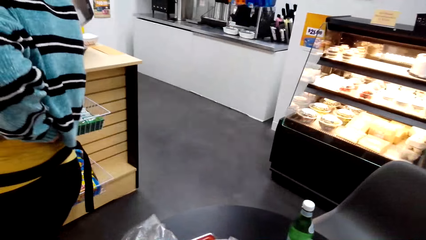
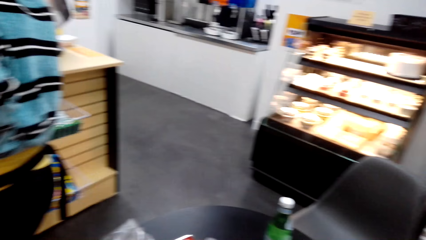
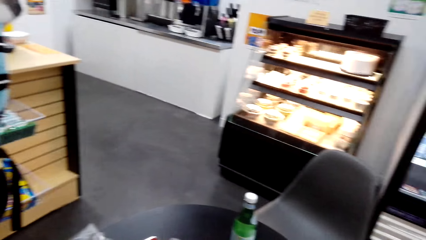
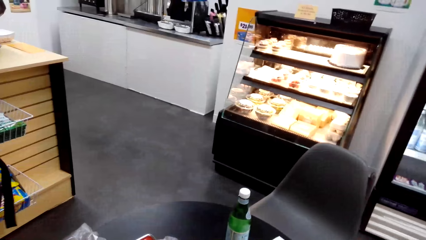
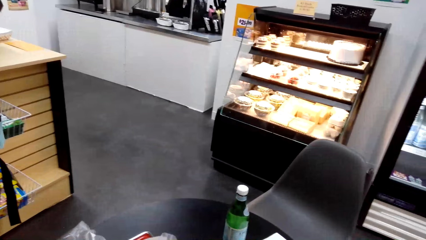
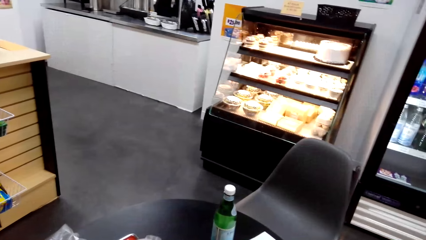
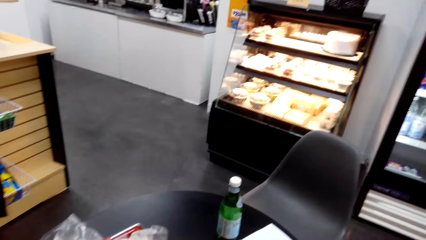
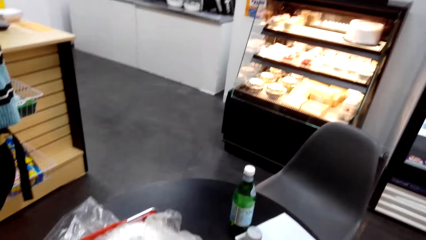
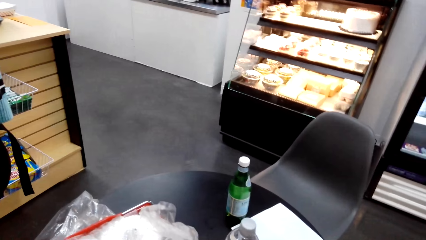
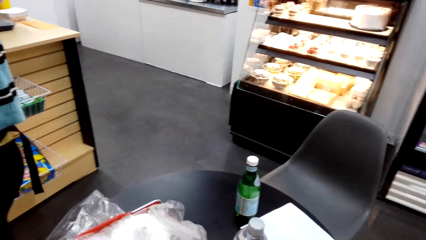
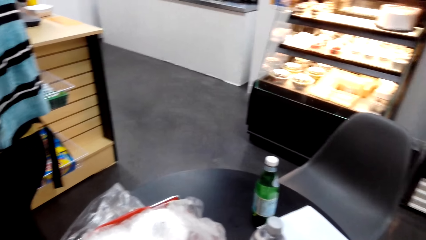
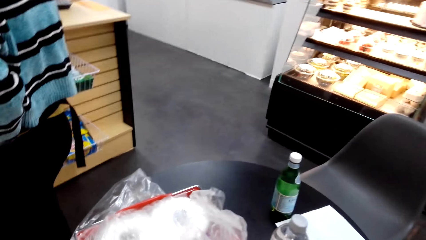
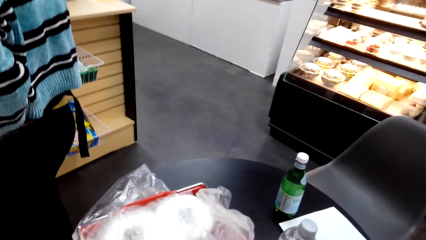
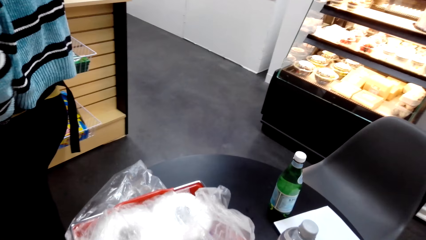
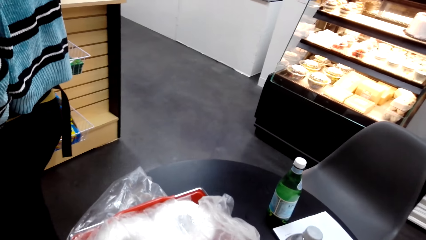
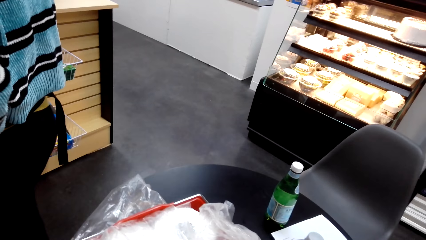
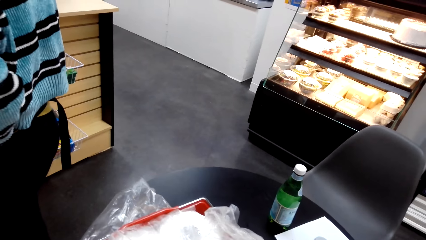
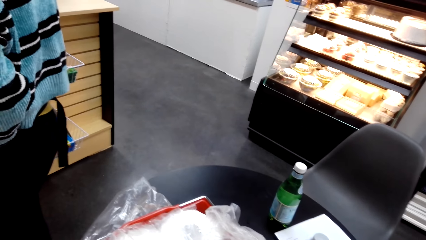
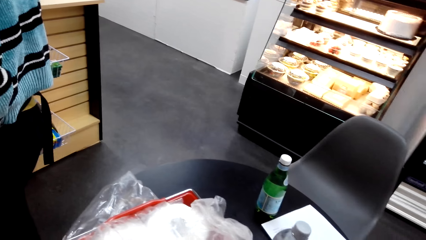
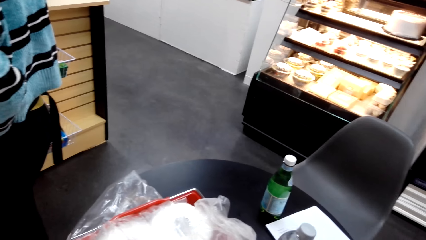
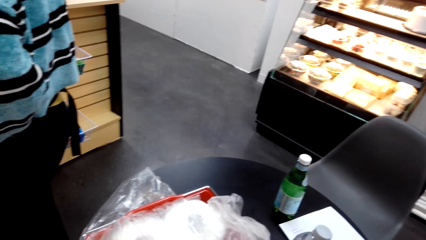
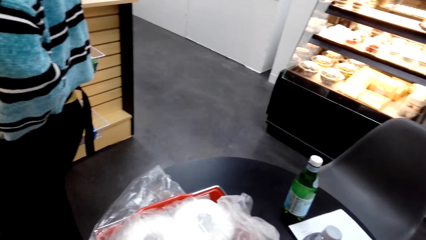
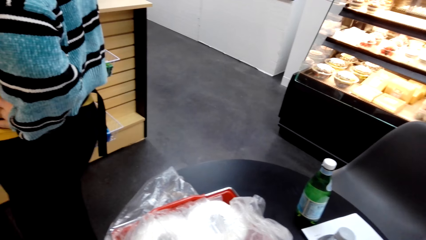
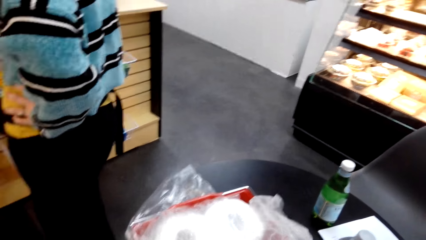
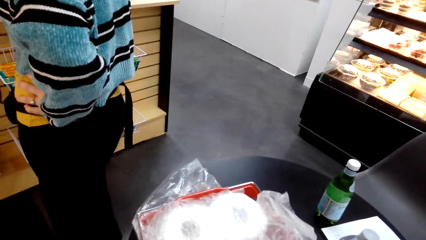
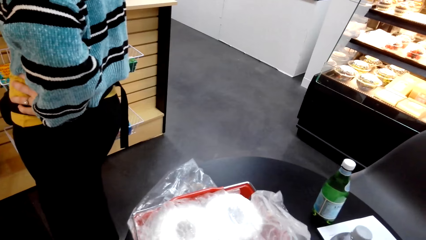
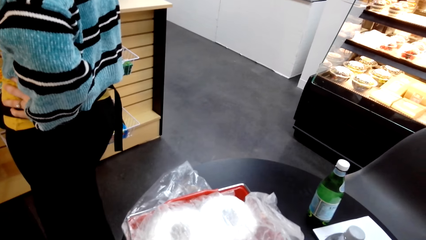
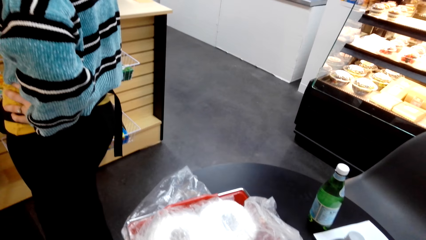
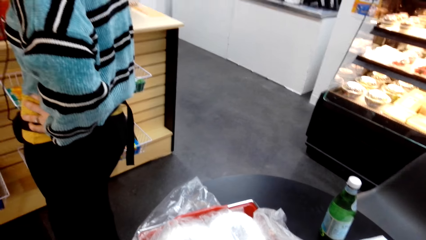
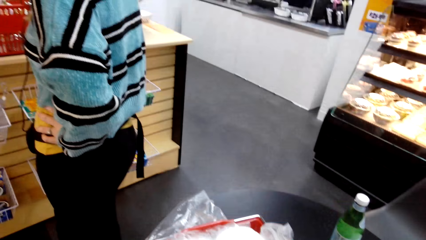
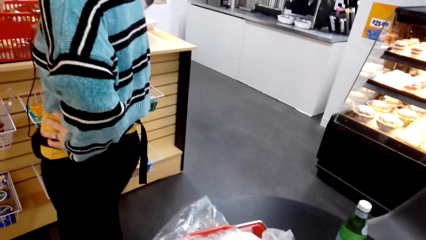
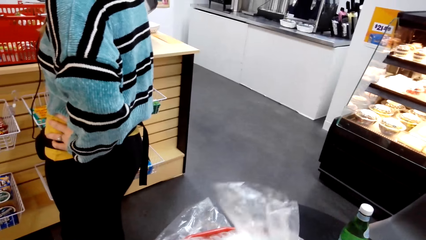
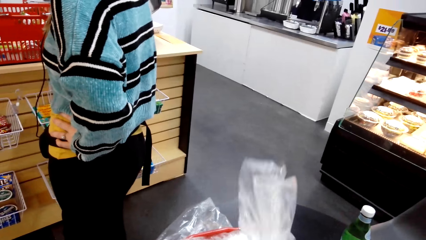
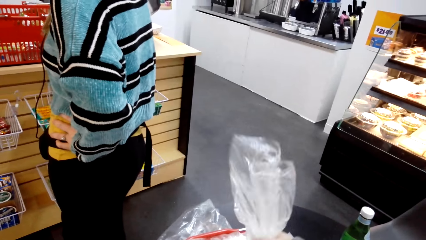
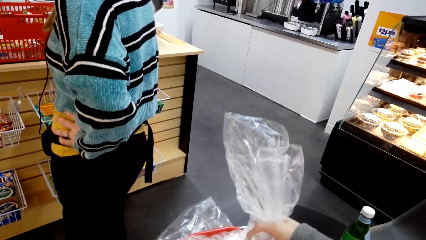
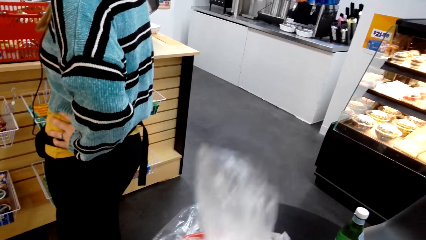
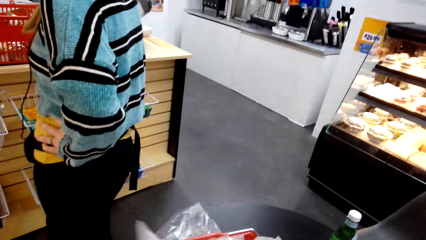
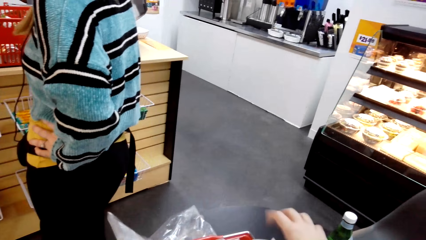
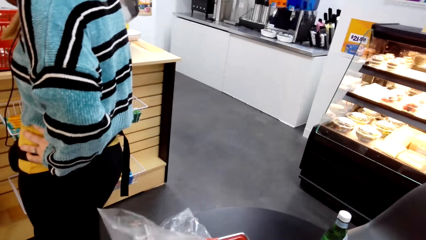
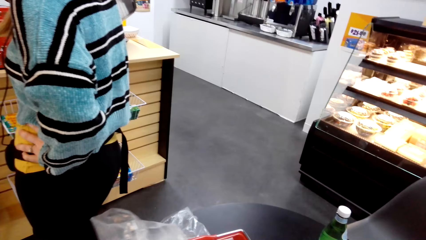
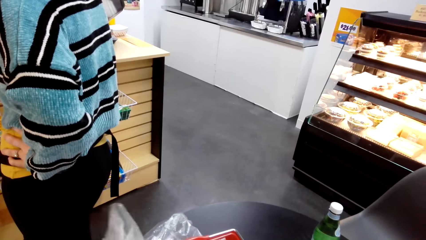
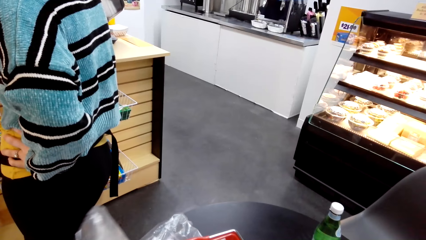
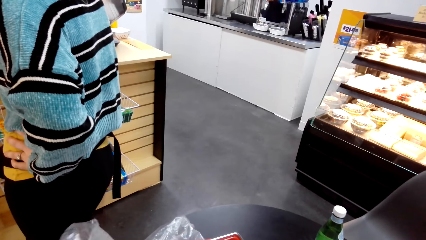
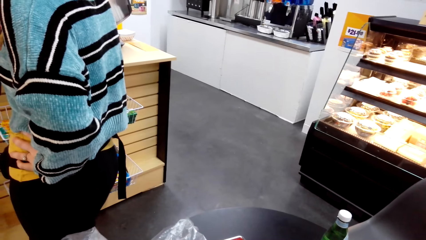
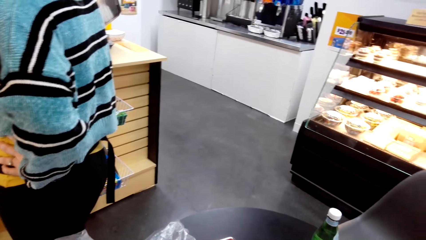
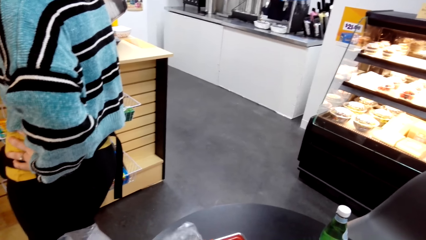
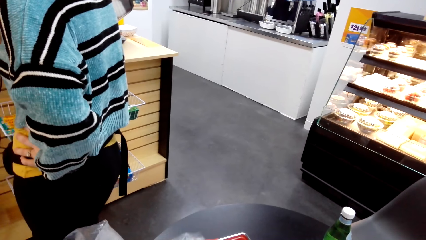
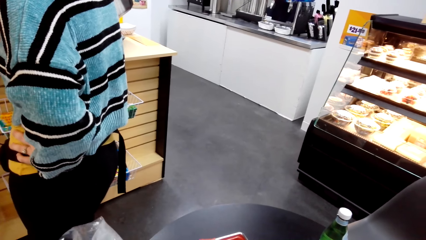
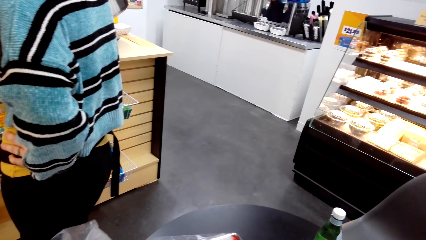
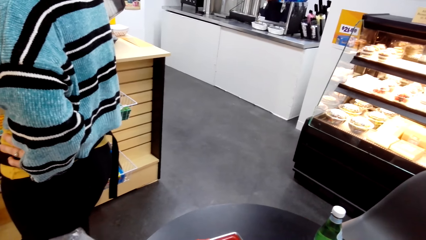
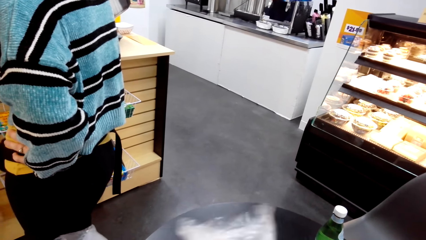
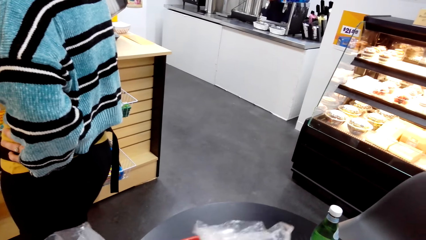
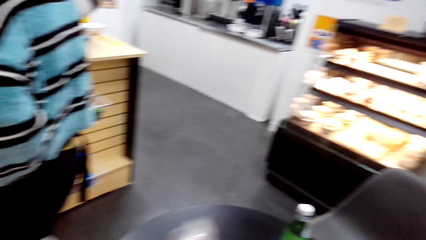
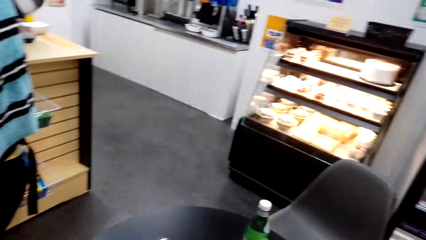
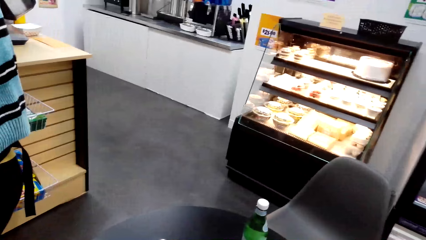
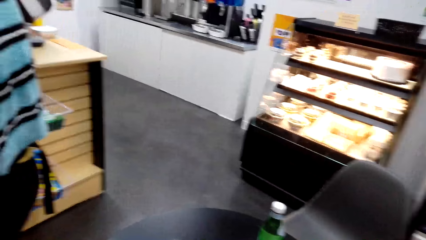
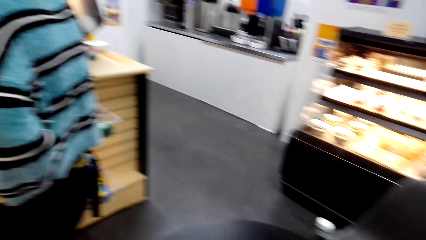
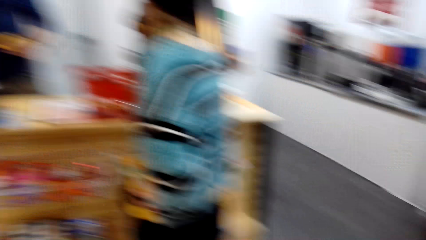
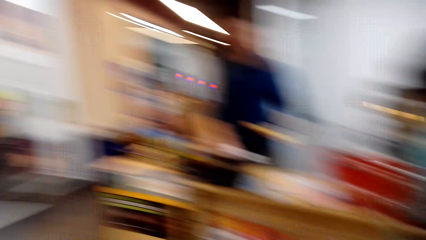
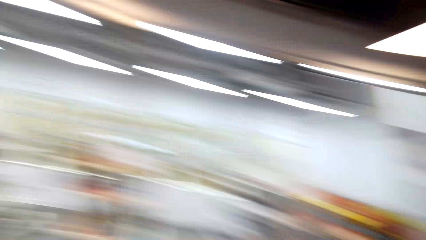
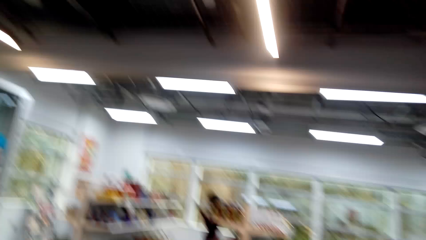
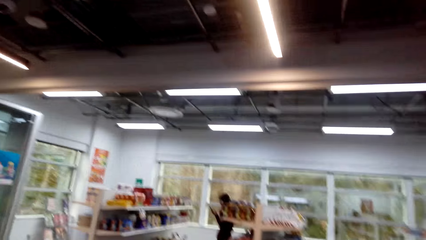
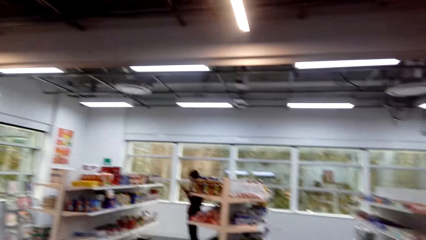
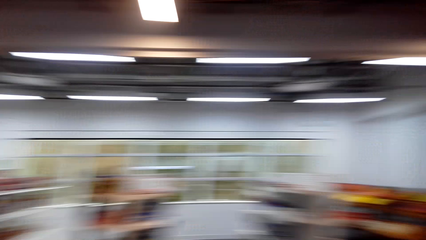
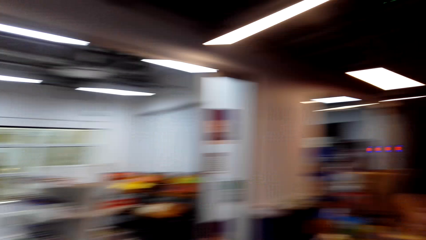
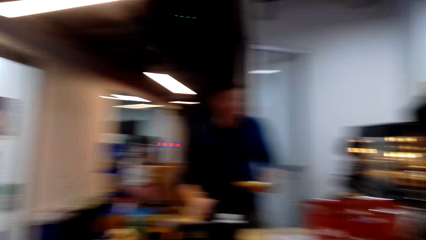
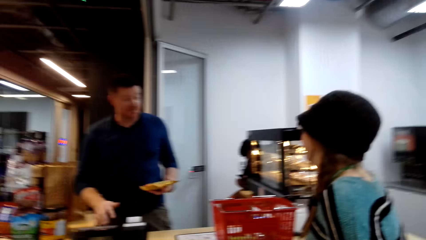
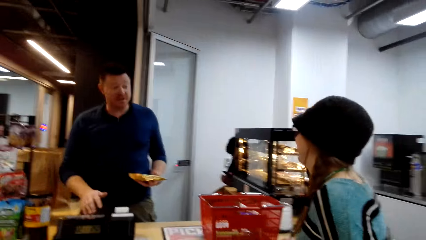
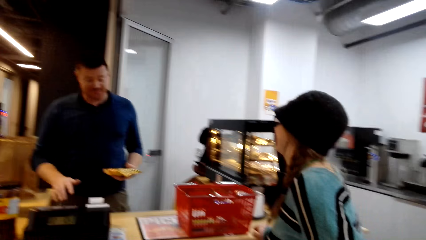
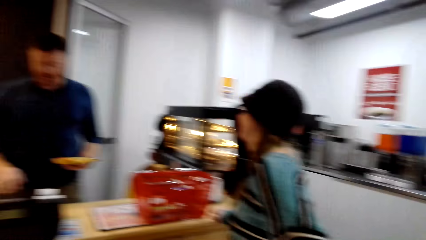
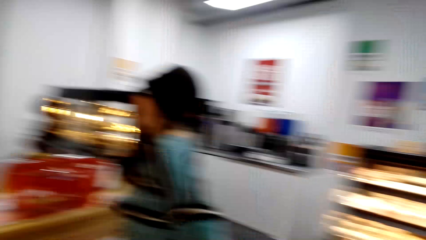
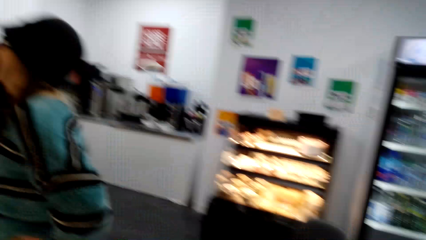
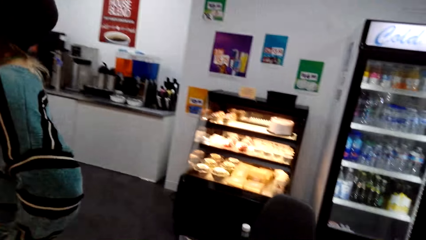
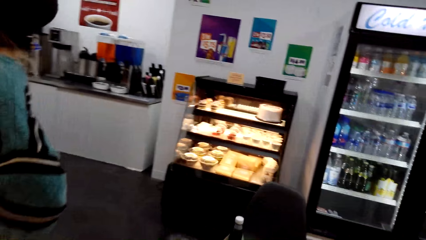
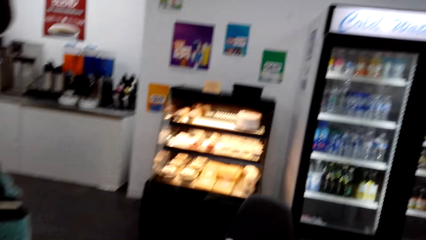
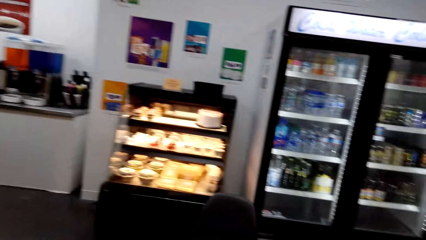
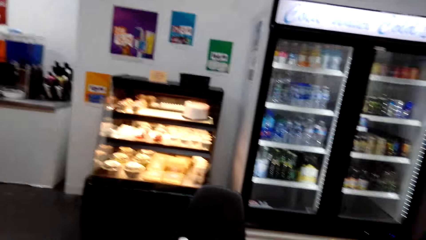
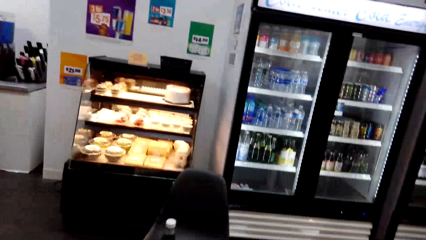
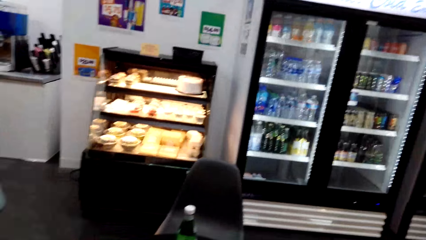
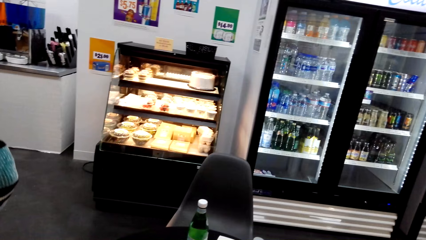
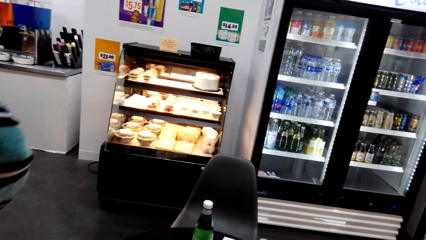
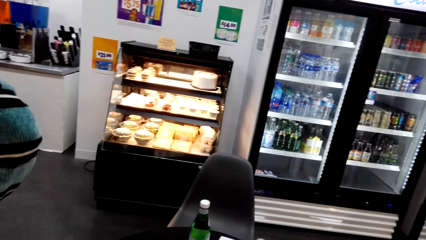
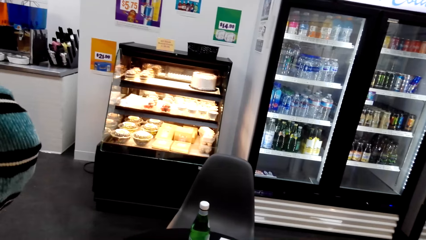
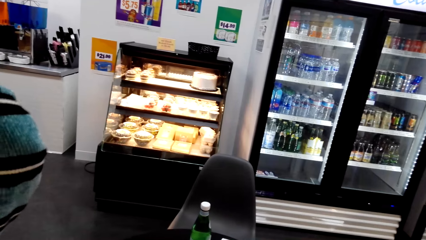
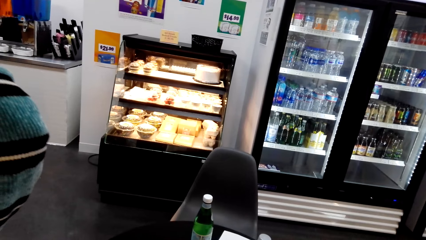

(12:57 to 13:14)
The camera wearer looks at the item on the table. They check on the shopping basket. They touch the polythene bag. They look around.
